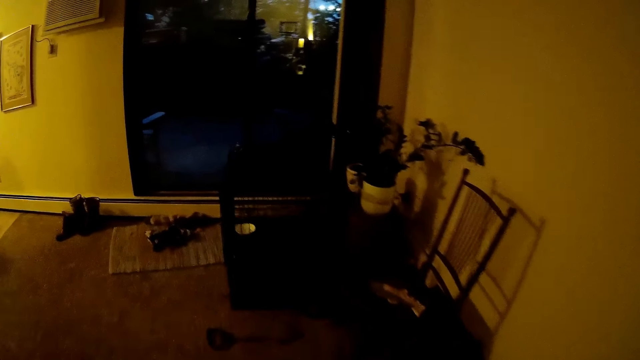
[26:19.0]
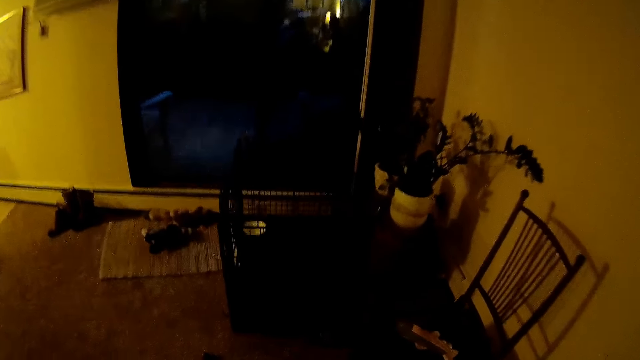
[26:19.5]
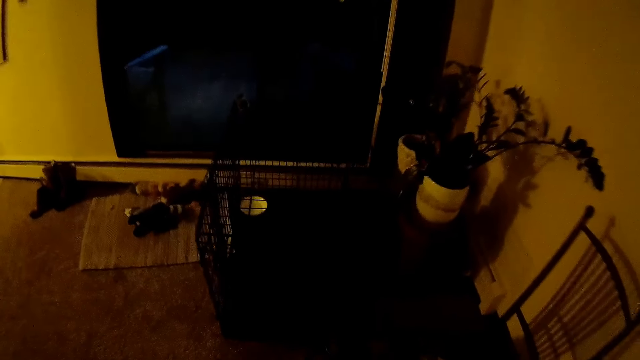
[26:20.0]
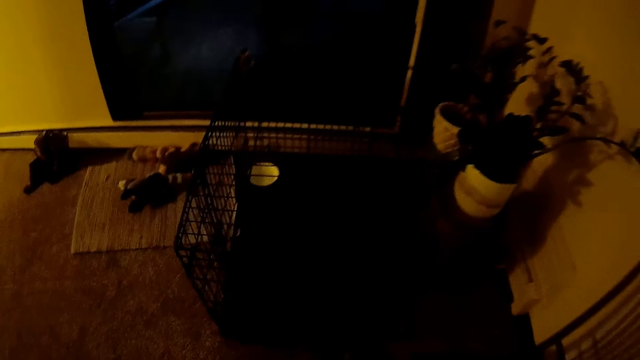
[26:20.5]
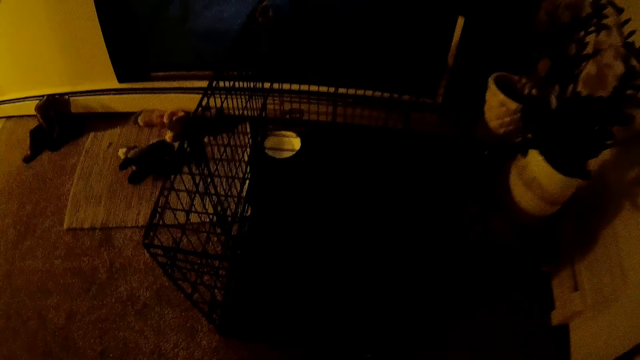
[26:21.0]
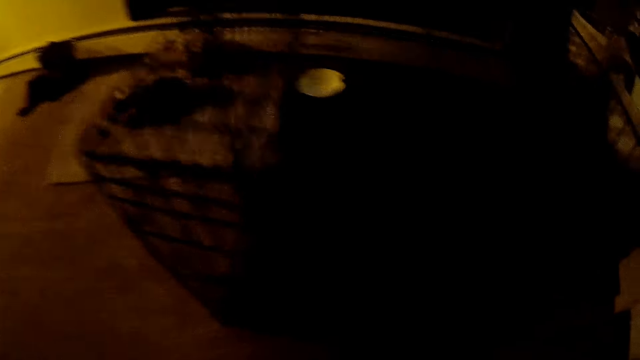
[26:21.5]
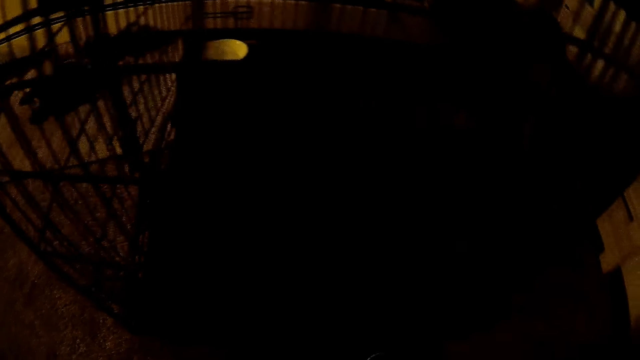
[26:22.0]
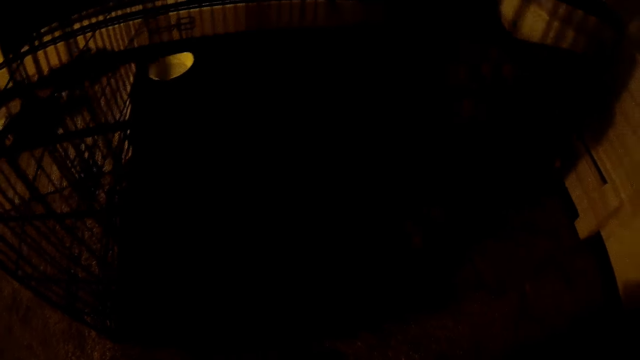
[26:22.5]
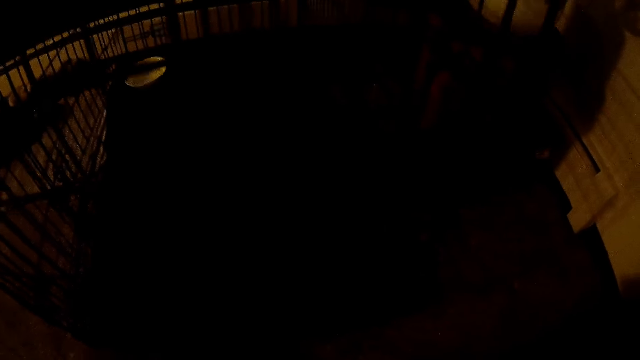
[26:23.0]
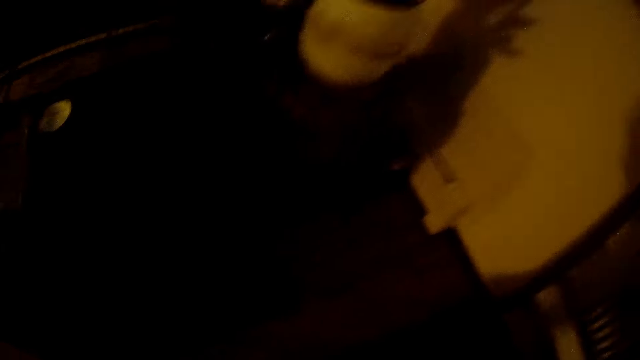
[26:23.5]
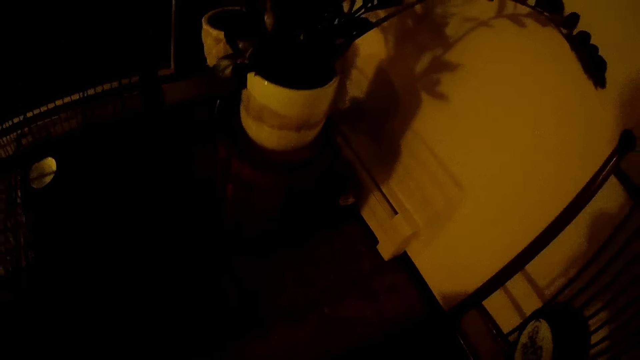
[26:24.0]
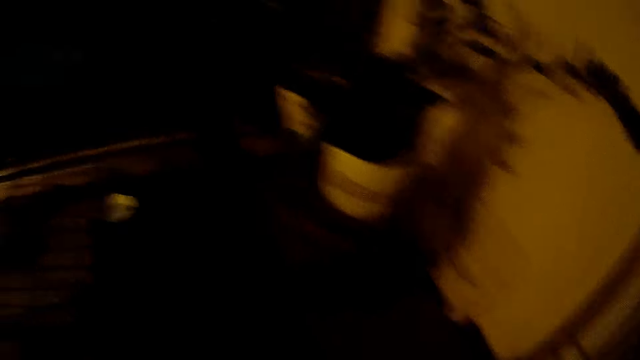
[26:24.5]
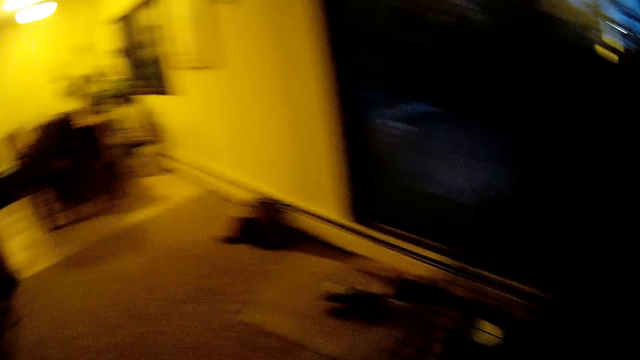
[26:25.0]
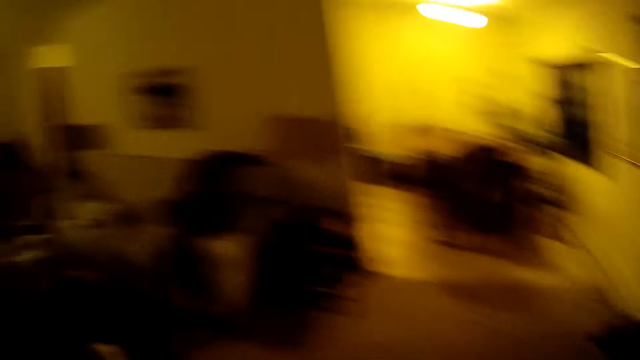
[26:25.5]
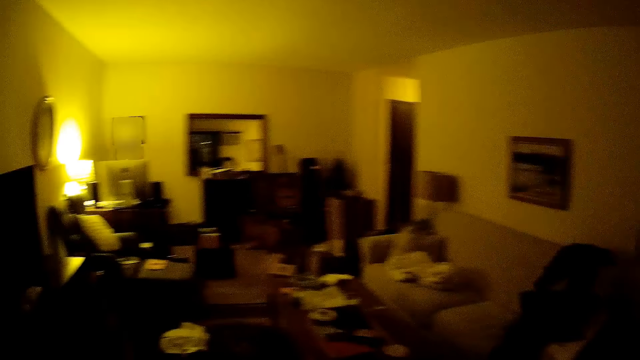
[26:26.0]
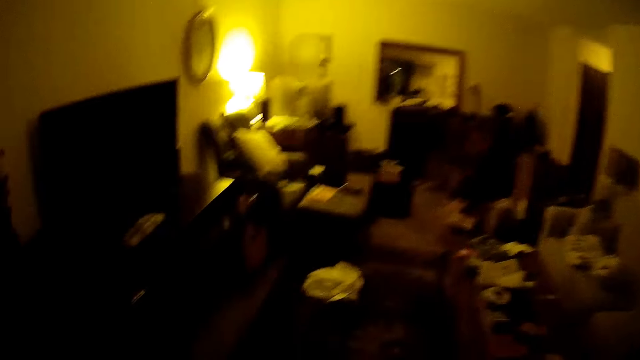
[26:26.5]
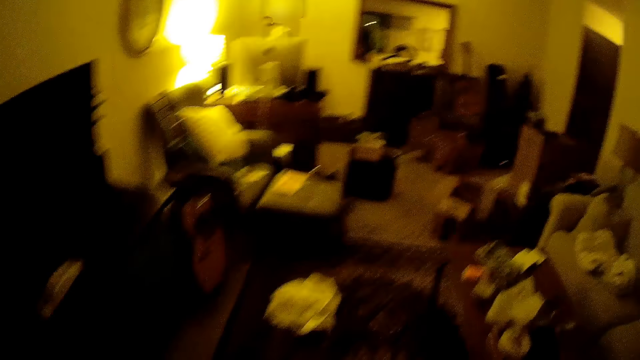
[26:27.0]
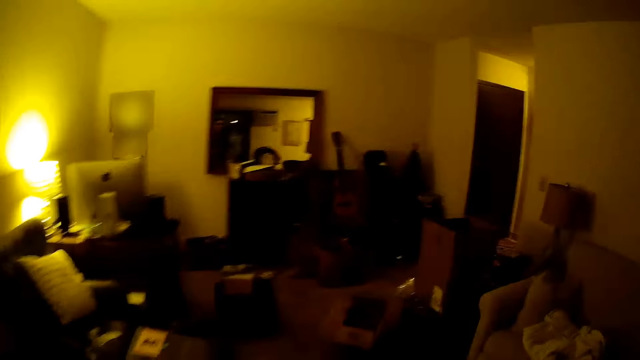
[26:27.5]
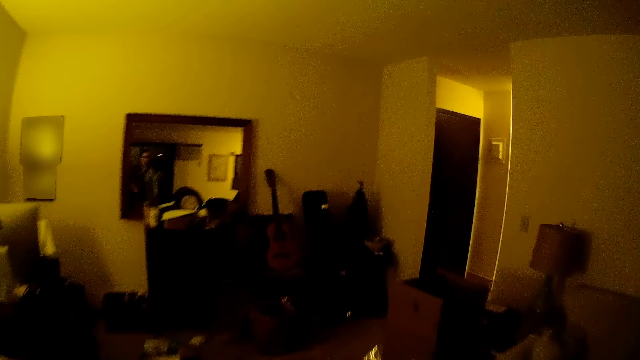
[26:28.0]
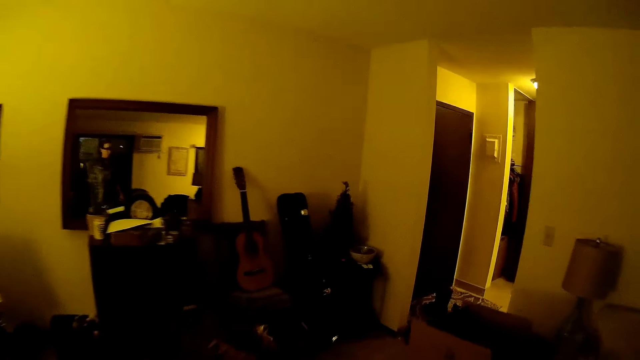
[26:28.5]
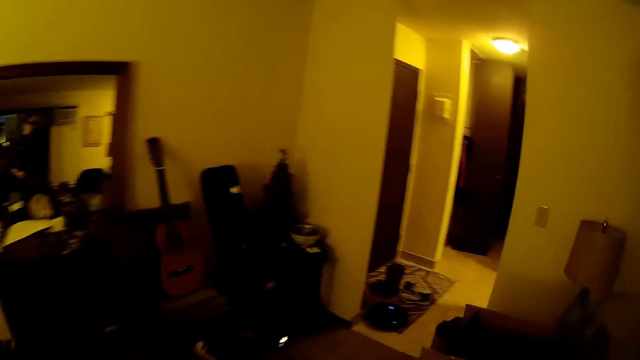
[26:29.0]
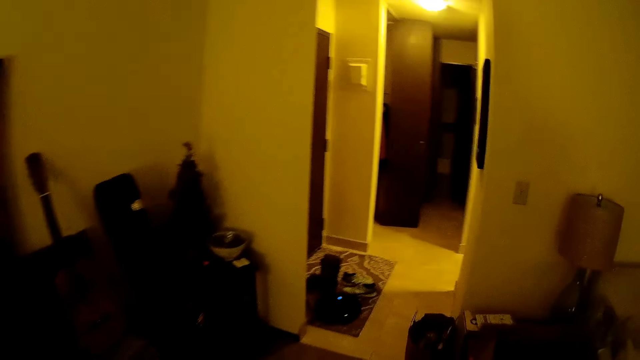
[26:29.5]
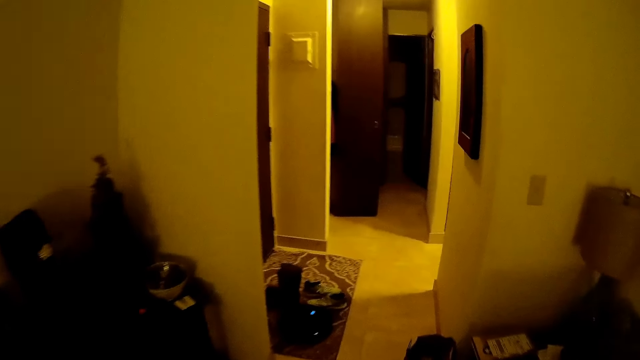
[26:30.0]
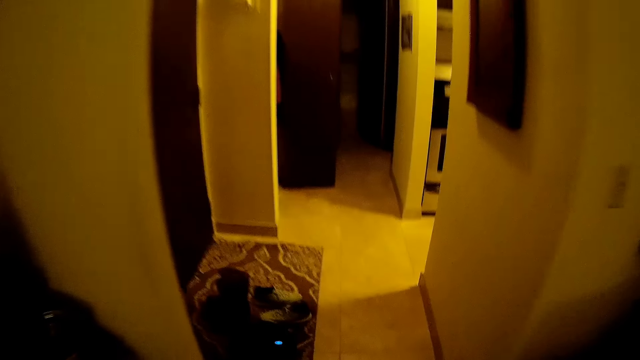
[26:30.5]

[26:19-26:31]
The camera wearer opens a dog case. They walk around.

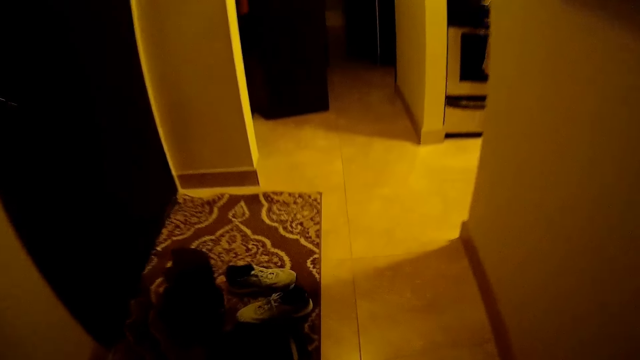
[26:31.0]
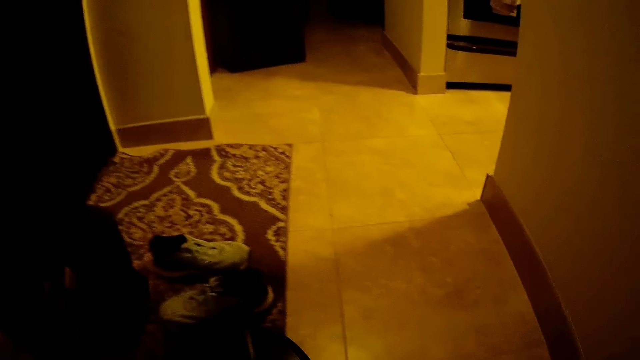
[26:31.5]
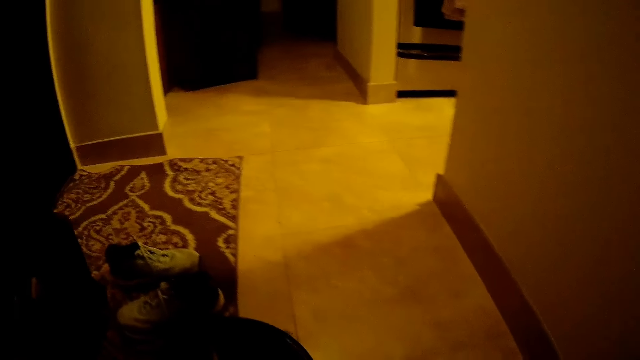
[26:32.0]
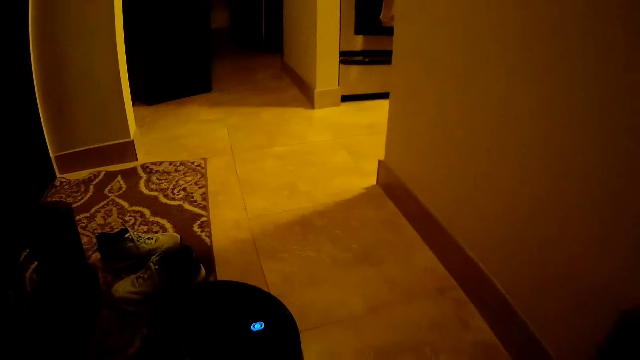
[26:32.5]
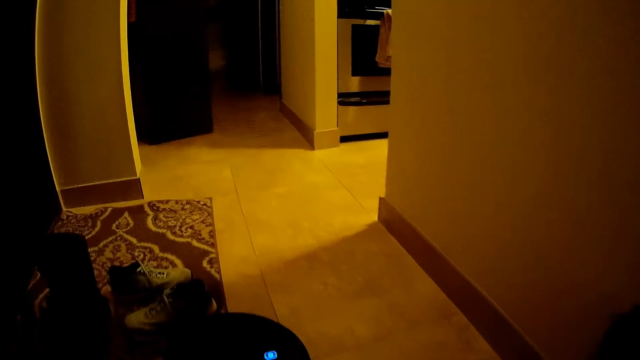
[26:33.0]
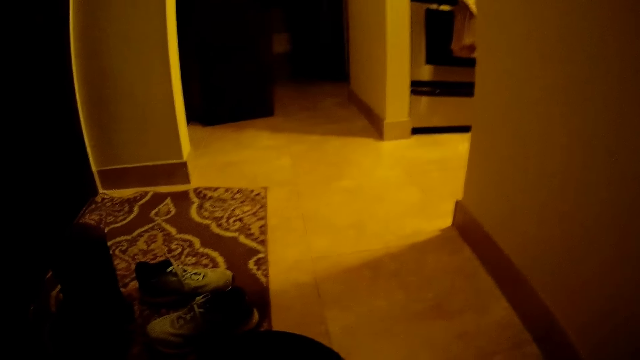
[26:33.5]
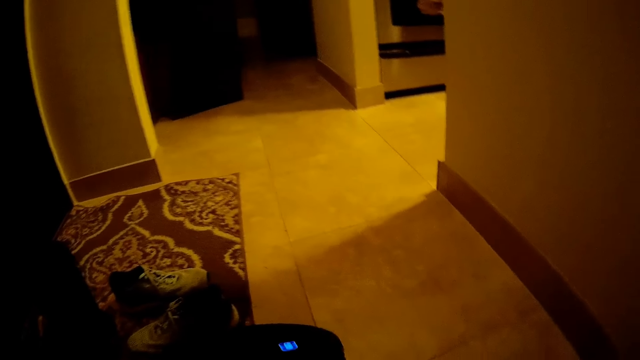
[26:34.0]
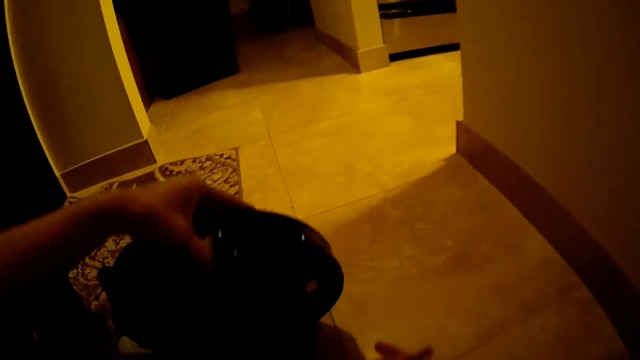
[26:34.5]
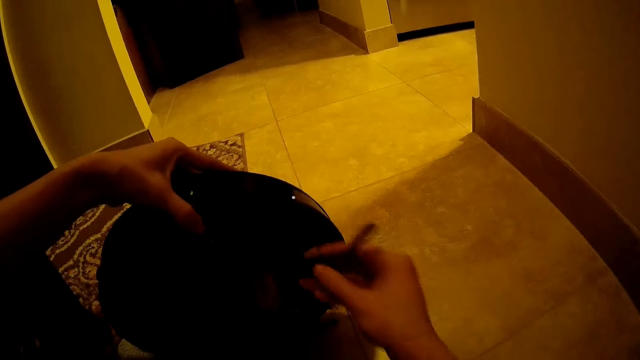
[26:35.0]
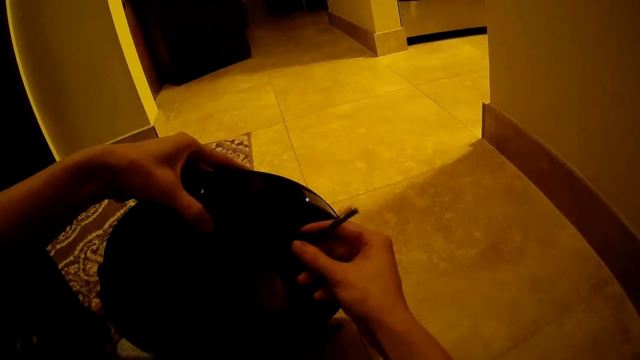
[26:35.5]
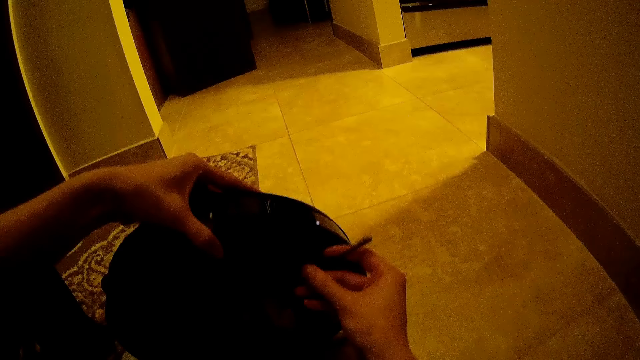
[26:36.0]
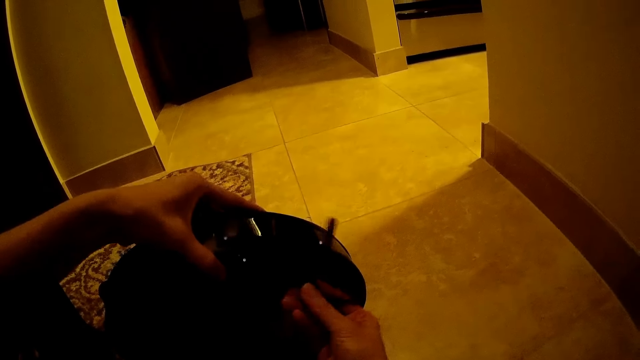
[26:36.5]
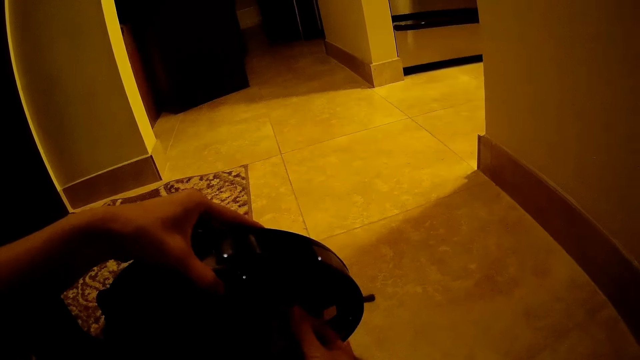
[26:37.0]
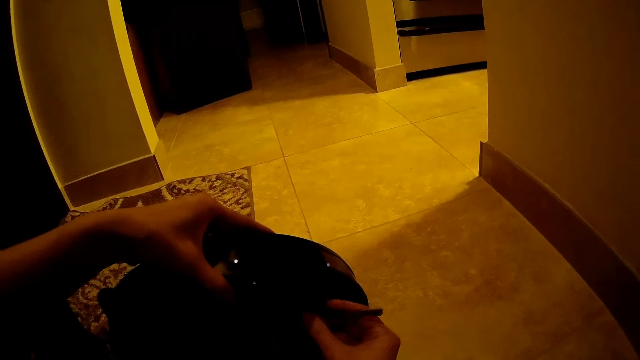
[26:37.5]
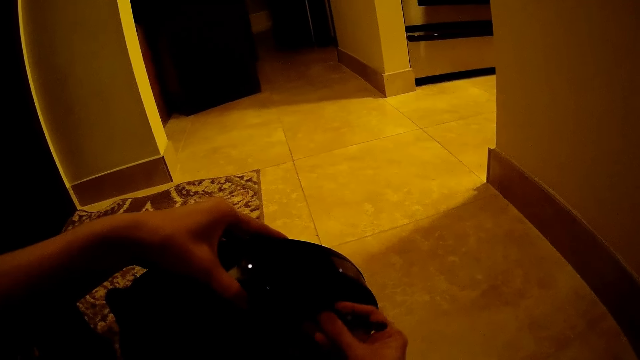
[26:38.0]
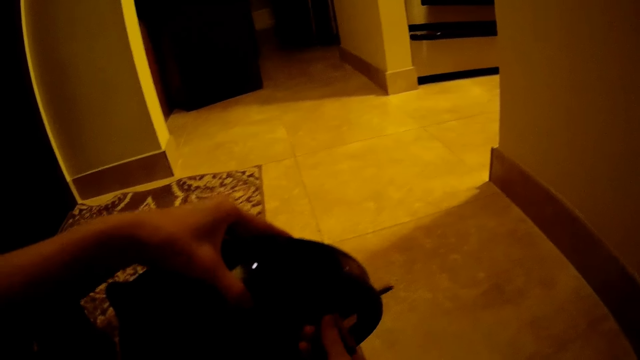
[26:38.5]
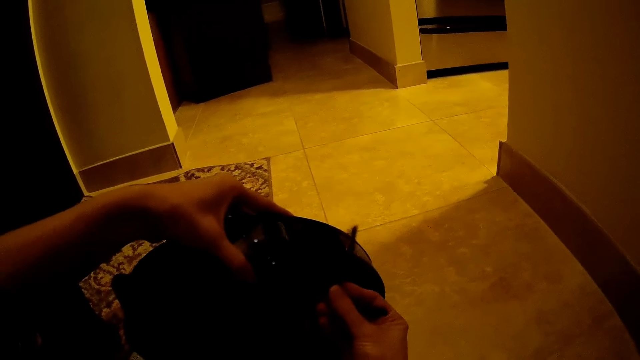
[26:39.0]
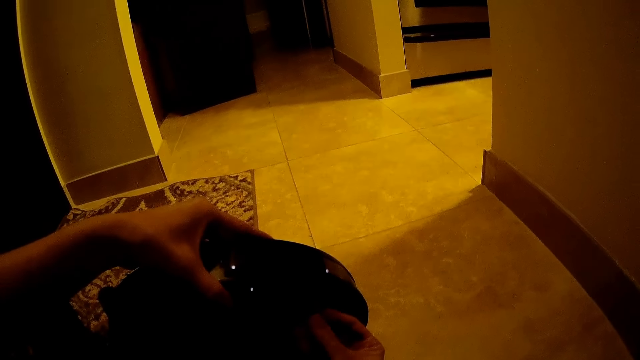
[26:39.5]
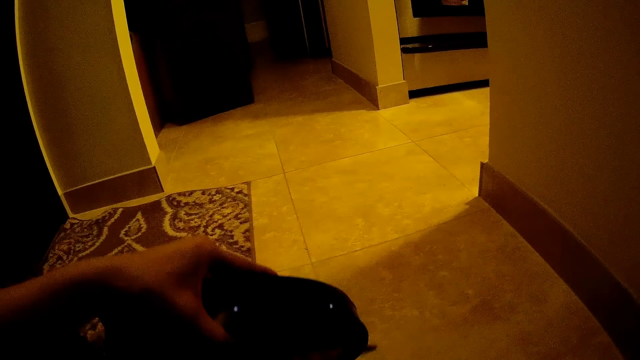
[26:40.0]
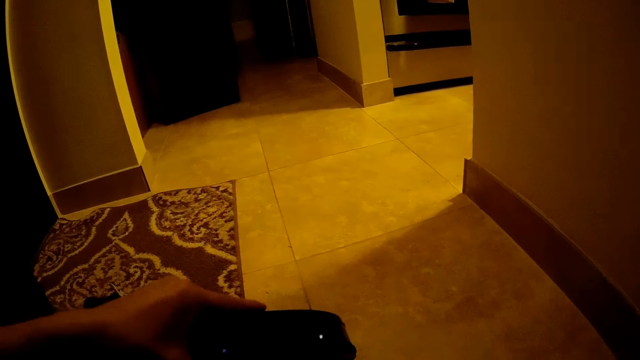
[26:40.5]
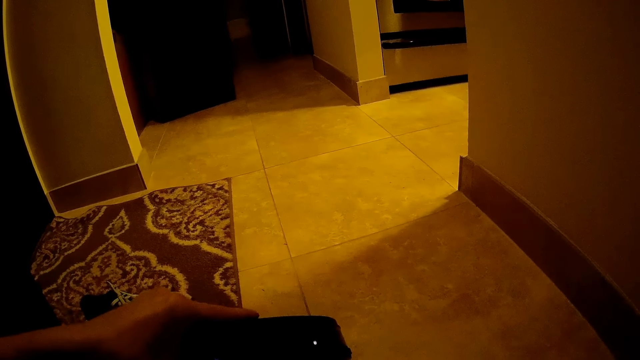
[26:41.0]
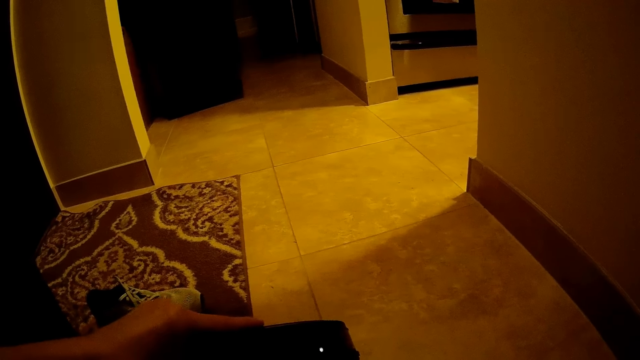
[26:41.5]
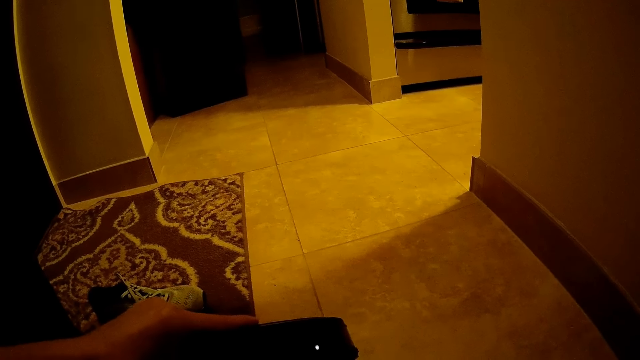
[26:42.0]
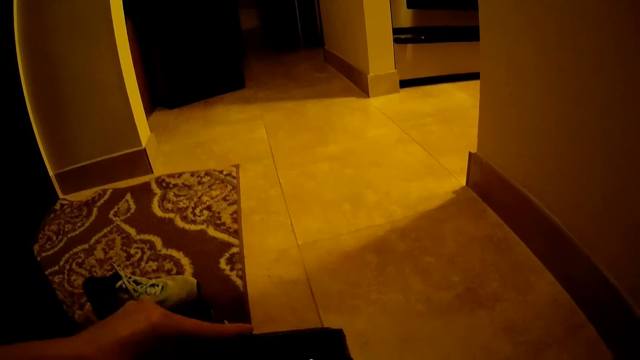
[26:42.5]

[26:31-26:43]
The camera wearer opens a scrubber with her left hand. She touches the robotic cleaner. She fixes the scrubber. She brushes the robotic cleaner. She closes the scrubber with her left hand.
